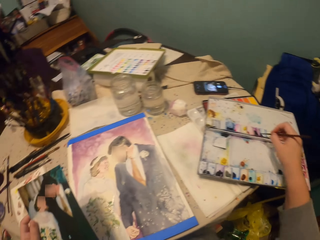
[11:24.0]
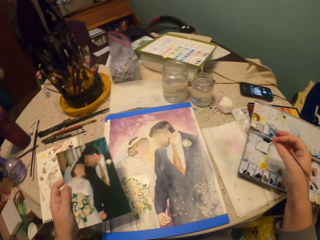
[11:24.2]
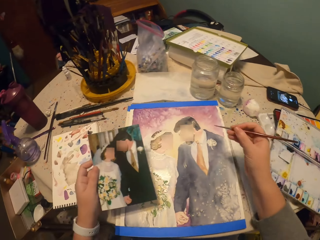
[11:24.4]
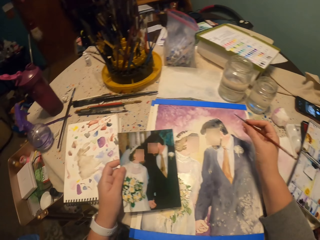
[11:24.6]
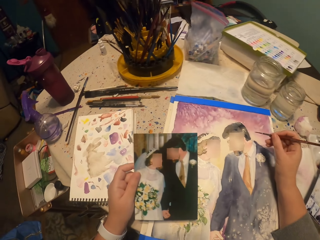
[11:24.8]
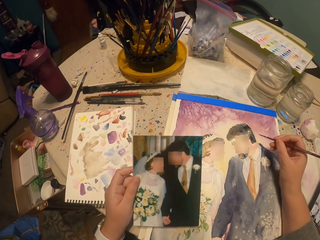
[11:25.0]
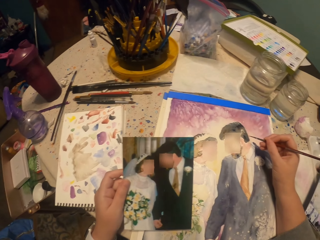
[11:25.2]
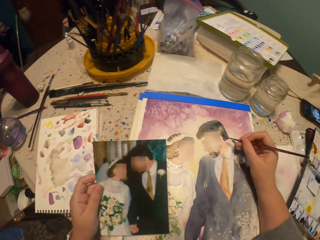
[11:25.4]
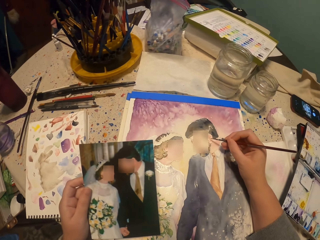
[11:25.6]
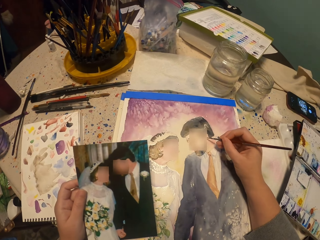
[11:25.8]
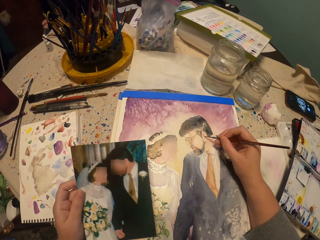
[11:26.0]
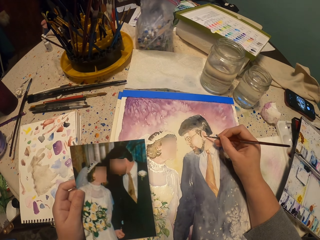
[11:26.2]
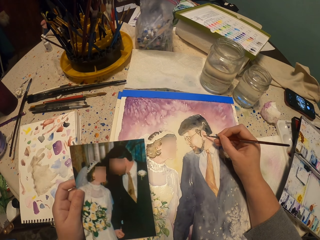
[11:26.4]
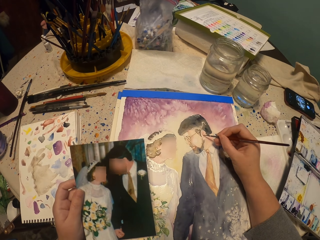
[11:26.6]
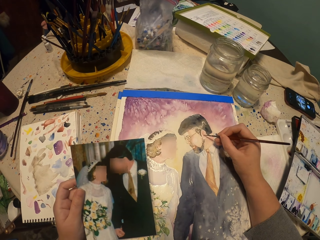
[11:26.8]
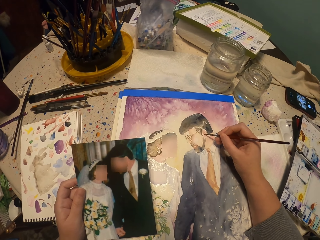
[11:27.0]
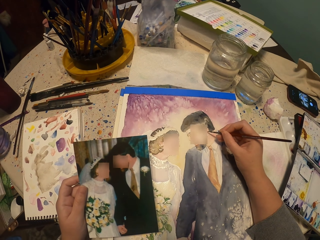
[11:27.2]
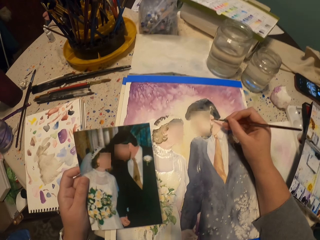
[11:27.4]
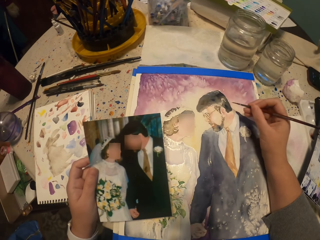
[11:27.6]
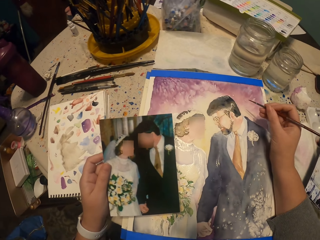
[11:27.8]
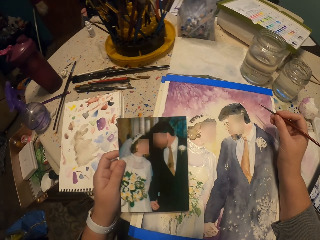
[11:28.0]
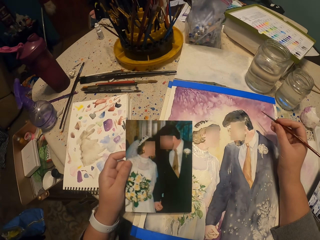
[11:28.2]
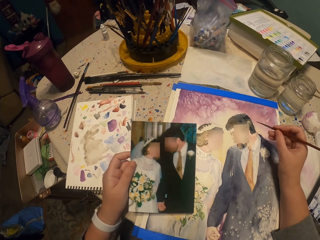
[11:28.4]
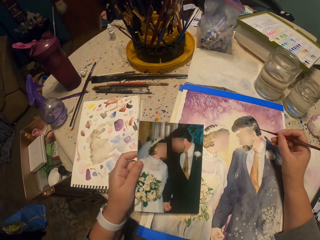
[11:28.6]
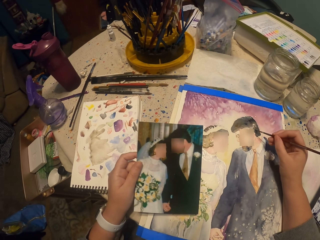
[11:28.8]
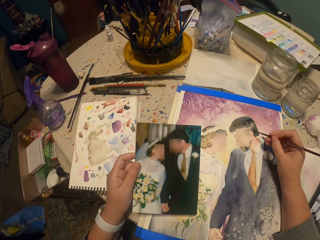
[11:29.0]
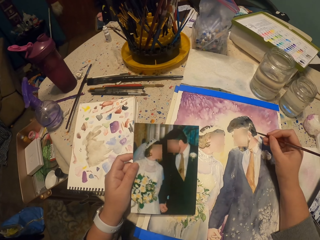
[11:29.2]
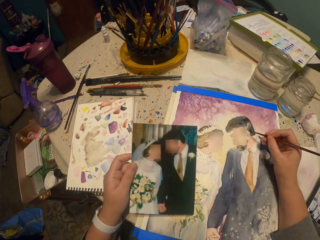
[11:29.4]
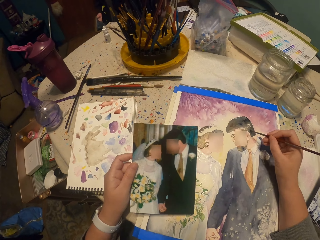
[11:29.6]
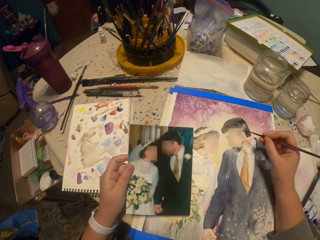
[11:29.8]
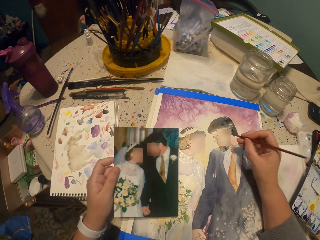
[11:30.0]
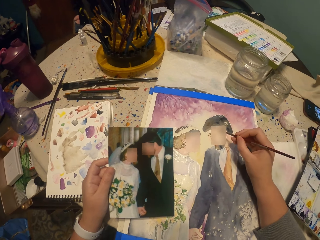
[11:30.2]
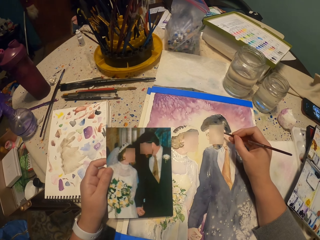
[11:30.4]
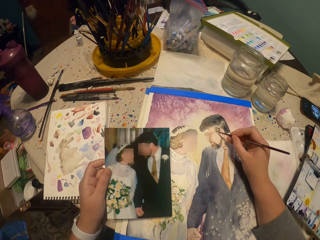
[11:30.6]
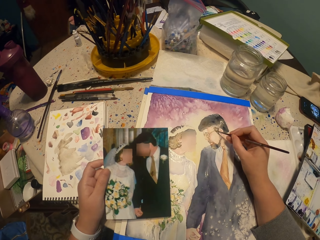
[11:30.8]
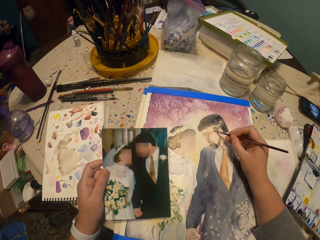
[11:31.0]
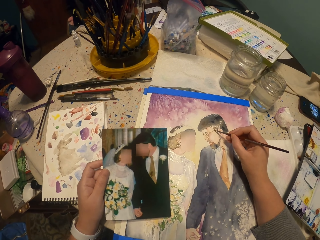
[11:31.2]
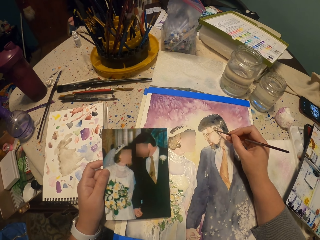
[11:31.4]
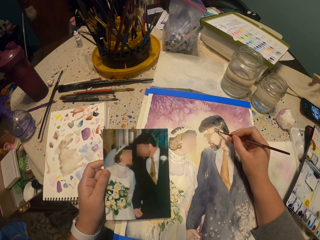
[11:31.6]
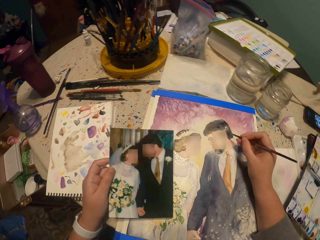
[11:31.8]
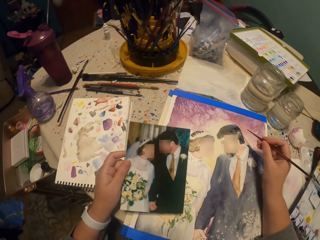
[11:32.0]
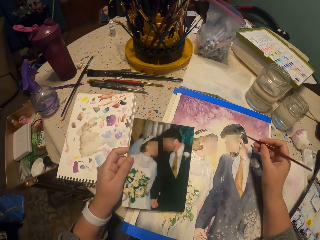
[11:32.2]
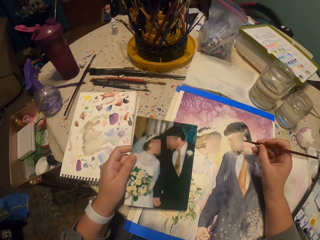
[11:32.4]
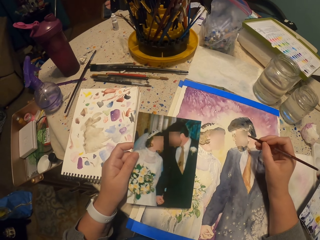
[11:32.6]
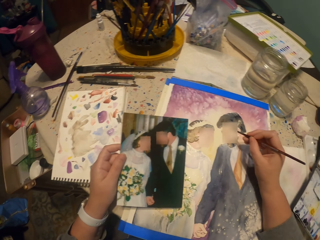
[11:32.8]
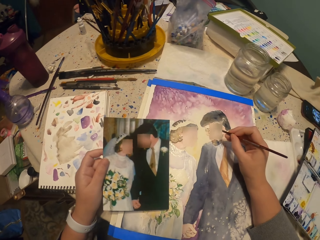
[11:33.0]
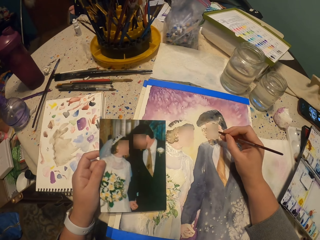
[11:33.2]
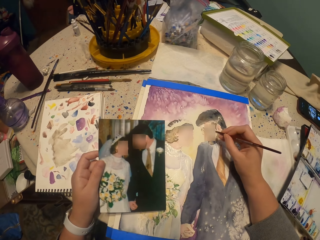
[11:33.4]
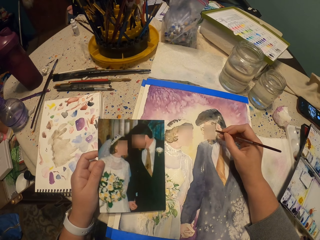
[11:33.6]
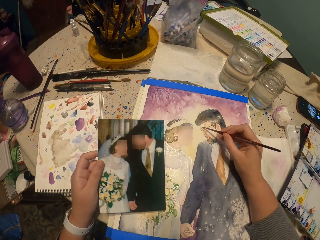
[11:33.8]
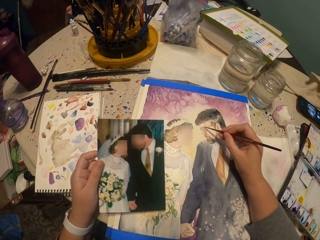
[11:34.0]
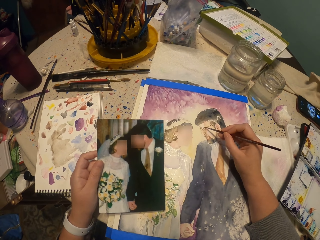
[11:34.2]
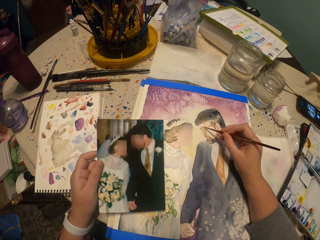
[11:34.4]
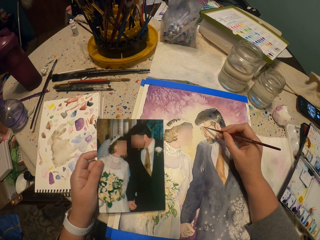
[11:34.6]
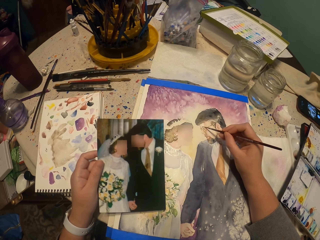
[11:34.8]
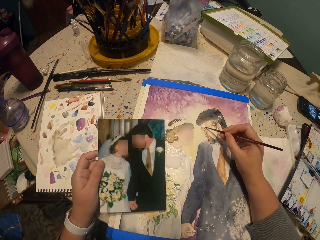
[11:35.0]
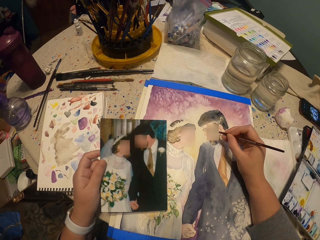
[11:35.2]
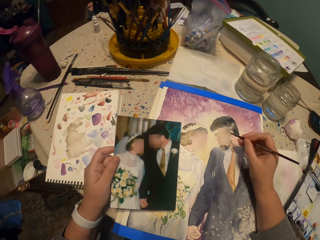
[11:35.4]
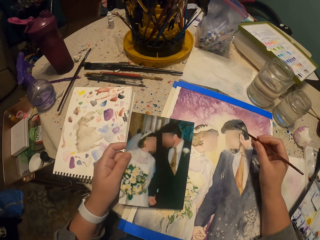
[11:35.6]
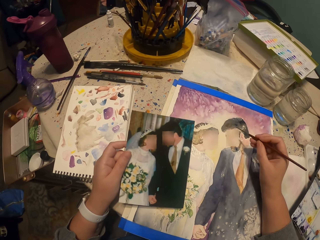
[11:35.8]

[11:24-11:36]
The camera wearer paints the picture.

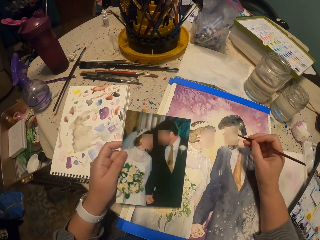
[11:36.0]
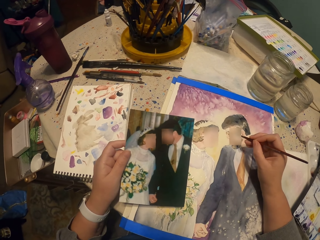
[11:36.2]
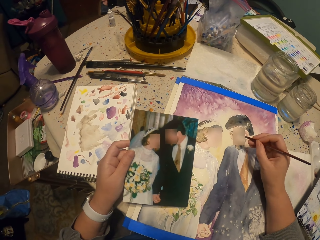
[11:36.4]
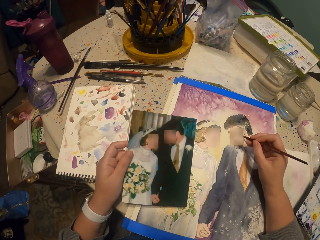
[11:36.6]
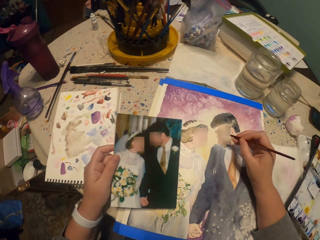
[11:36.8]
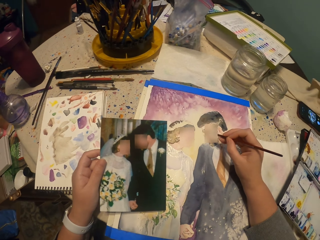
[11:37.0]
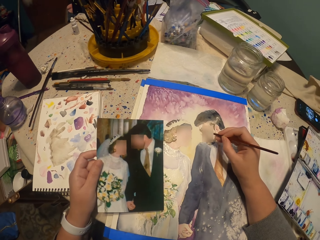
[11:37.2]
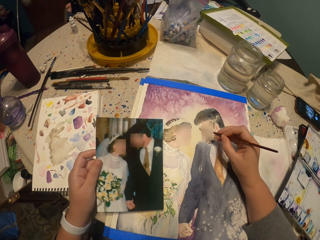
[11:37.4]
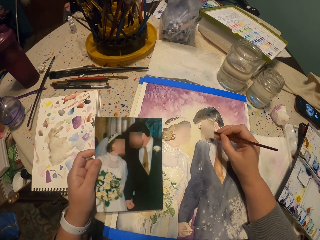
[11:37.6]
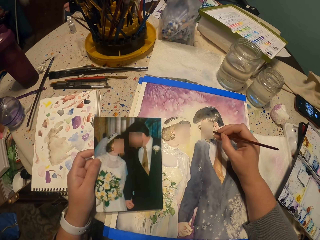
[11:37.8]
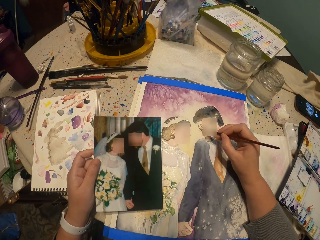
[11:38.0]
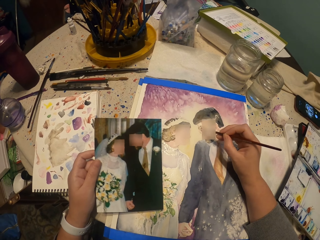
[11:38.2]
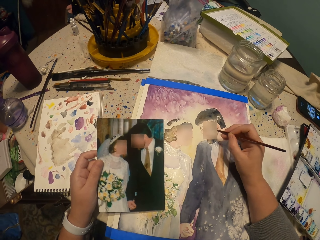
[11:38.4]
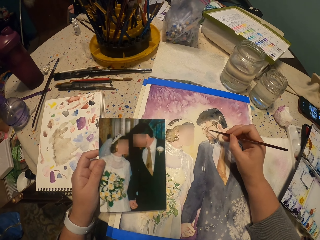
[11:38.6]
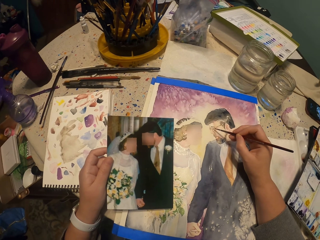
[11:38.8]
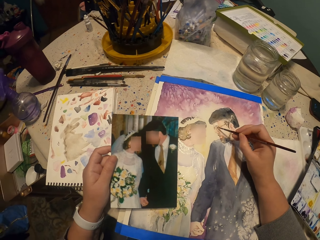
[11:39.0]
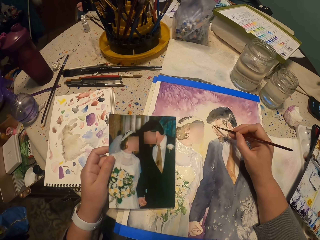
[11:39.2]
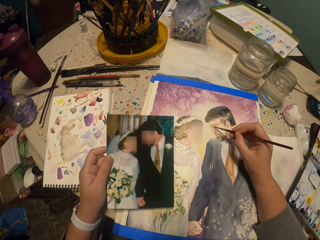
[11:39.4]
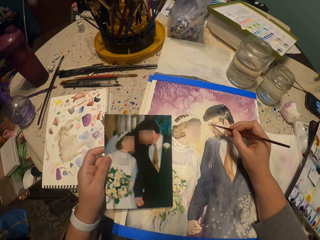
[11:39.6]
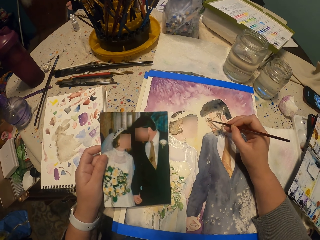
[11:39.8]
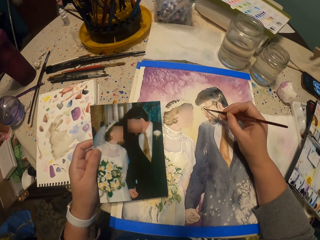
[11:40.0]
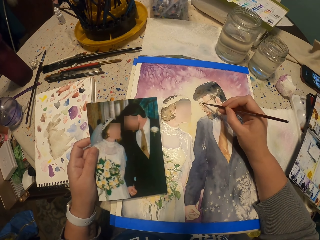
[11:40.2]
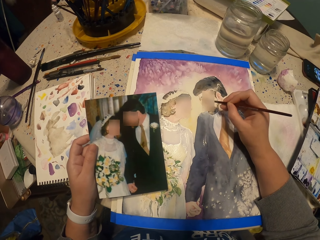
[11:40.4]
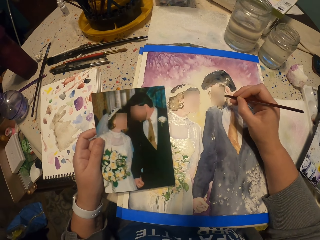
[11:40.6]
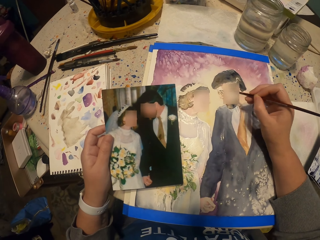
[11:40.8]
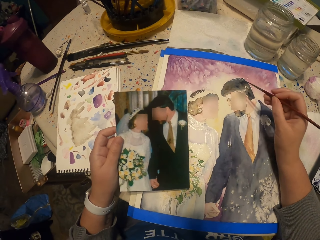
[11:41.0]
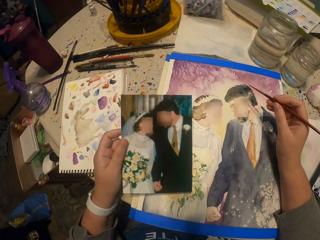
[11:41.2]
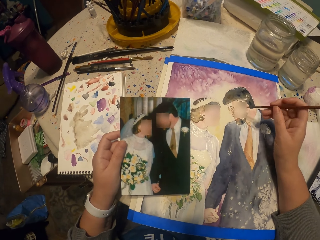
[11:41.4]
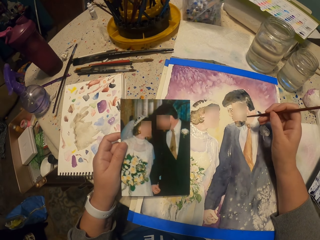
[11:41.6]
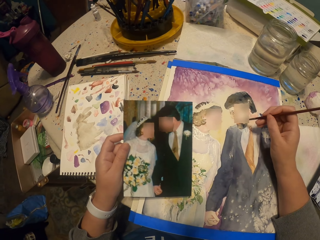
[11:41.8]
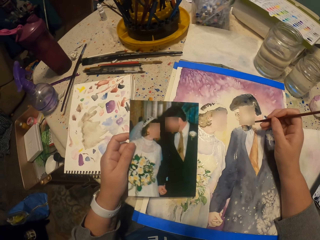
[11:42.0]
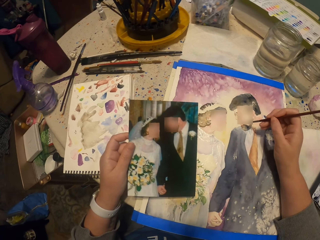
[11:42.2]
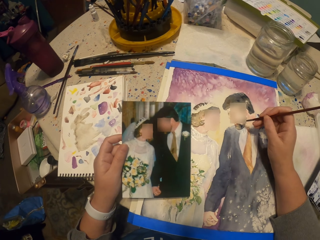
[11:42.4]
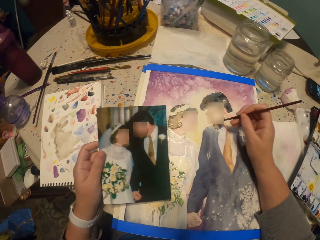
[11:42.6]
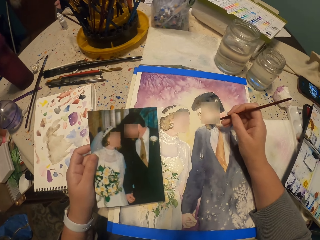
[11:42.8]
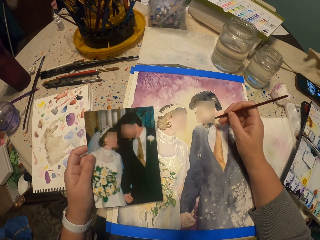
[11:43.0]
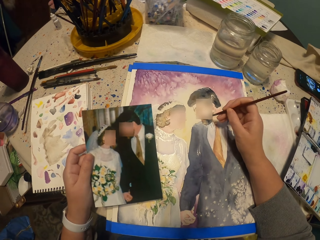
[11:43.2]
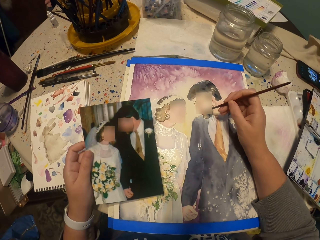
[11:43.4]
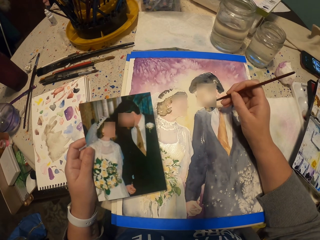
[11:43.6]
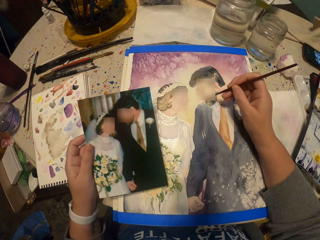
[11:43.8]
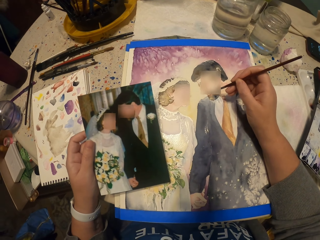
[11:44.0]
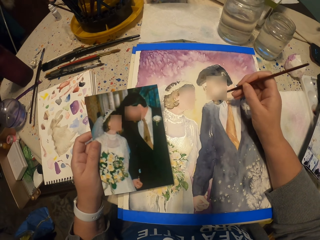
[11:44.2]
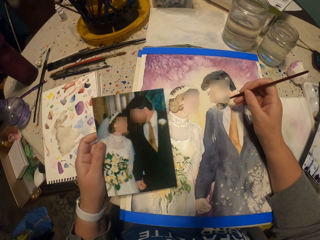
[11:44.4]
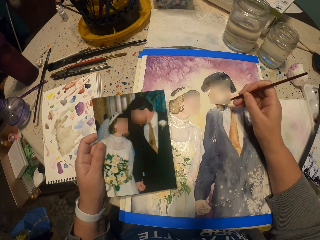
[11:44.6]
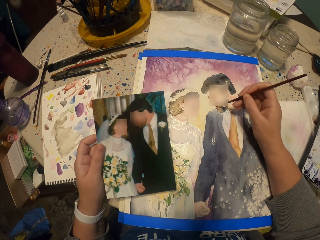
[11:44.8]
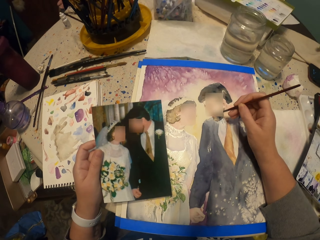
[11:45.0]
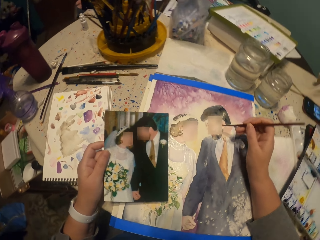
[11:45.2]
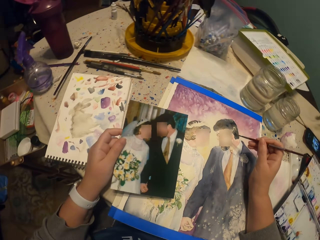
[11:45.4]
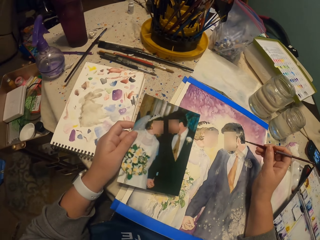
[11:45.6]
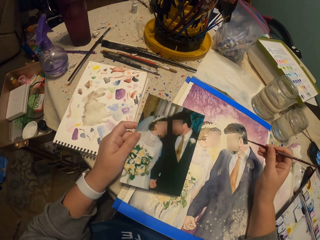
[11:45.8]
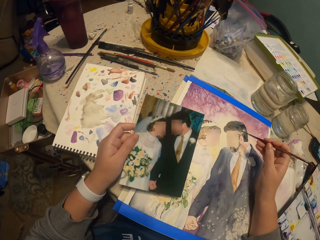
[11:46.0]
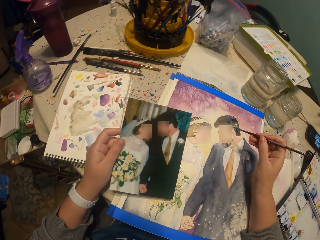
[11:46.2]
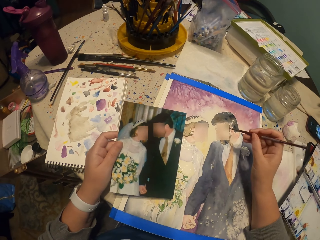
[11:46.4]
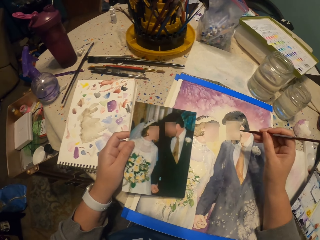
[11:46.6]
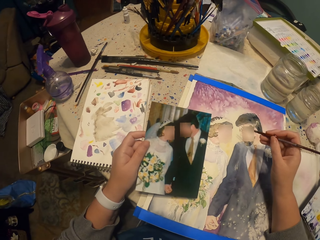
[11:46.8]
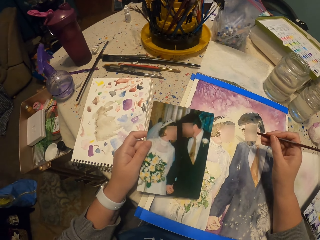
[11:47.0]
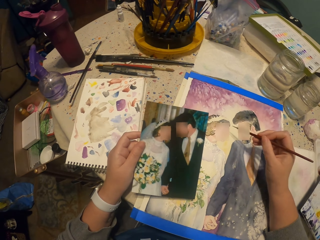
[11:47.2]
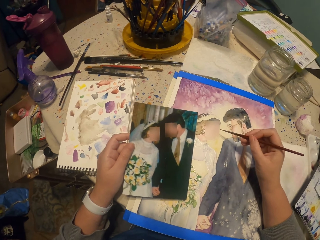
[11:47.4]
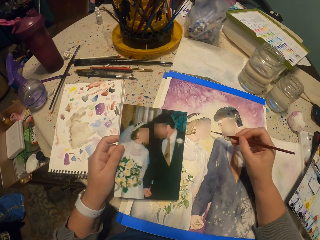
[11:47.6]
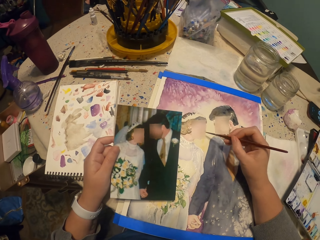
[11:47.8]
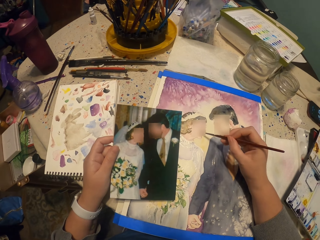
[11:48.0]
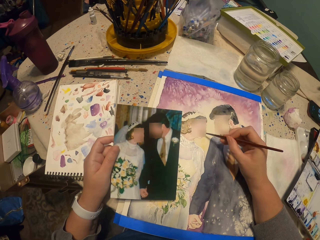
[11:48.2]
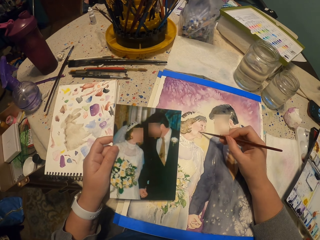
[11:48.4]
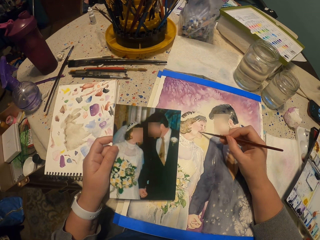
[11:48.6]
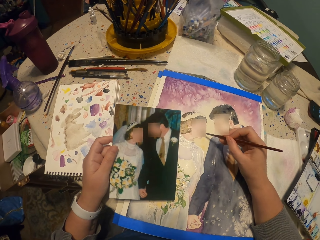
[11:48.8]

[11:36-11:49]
The camera wearer paints the picture.
